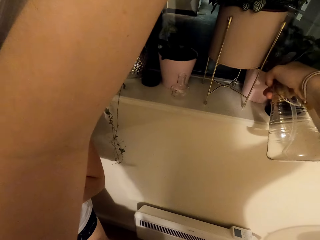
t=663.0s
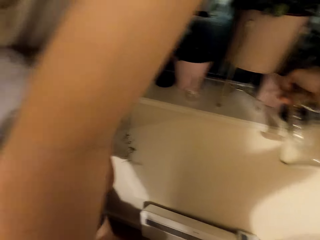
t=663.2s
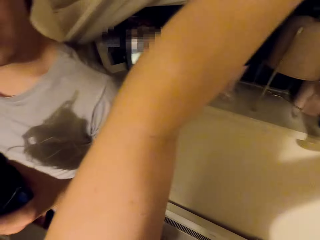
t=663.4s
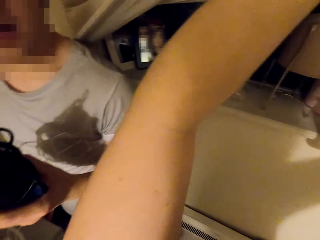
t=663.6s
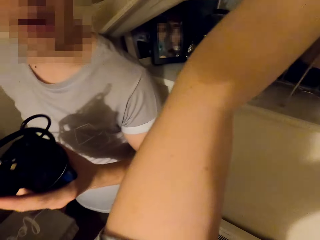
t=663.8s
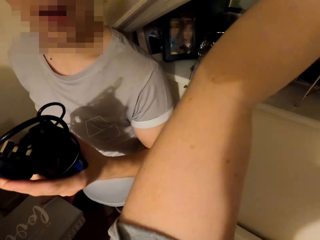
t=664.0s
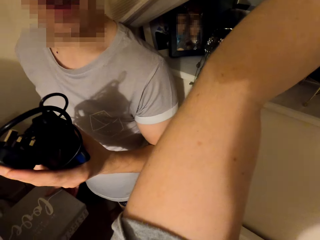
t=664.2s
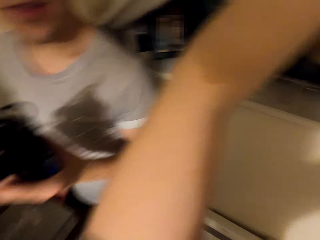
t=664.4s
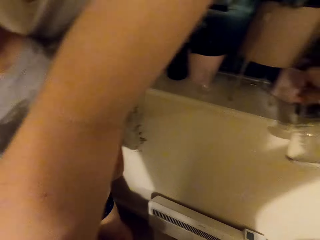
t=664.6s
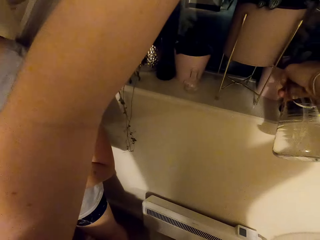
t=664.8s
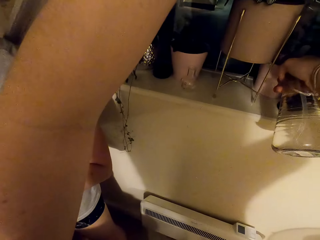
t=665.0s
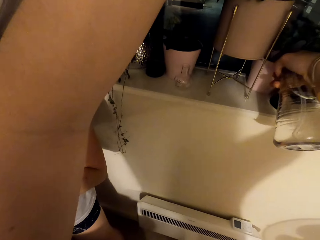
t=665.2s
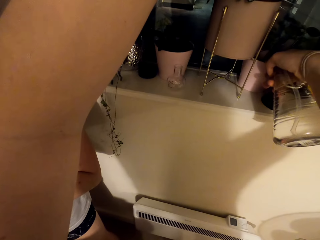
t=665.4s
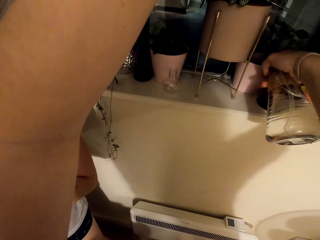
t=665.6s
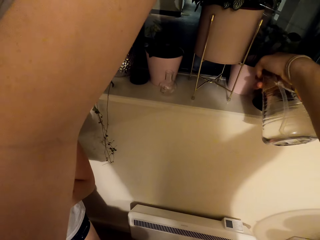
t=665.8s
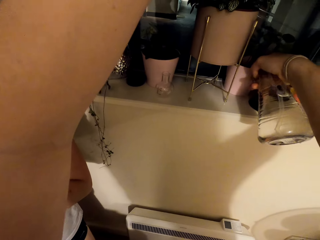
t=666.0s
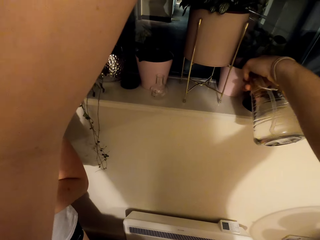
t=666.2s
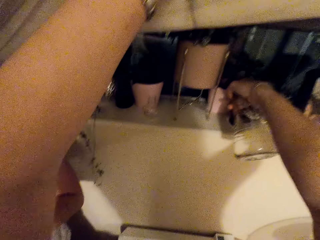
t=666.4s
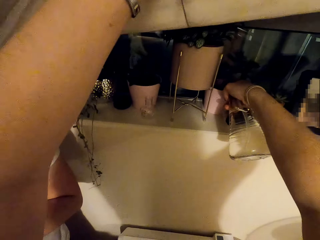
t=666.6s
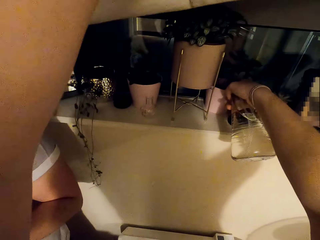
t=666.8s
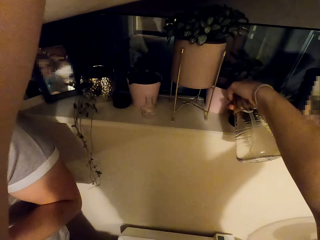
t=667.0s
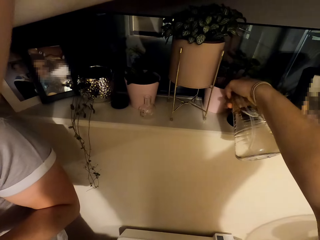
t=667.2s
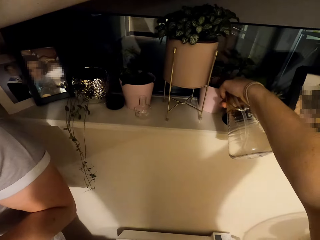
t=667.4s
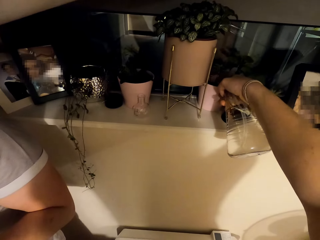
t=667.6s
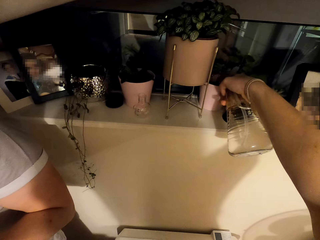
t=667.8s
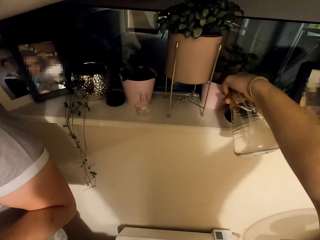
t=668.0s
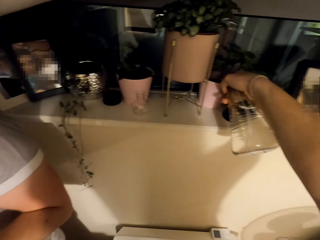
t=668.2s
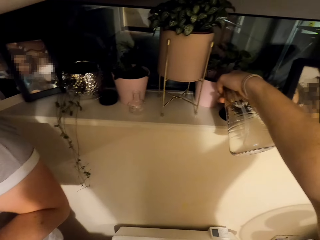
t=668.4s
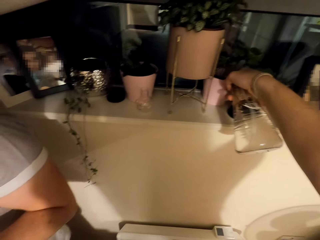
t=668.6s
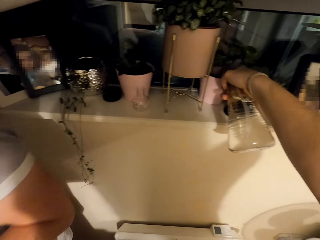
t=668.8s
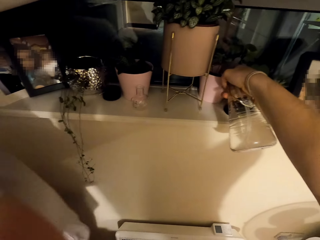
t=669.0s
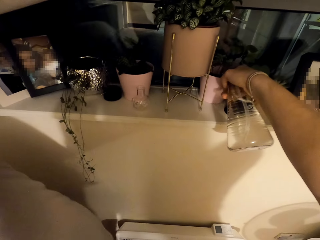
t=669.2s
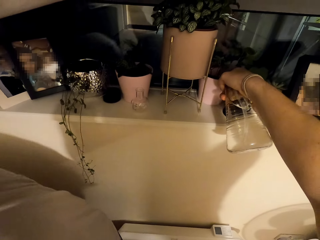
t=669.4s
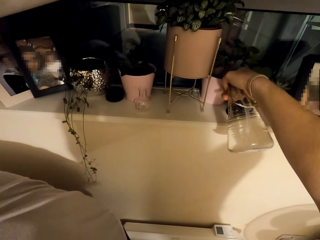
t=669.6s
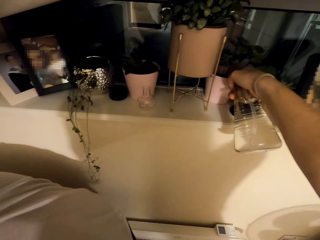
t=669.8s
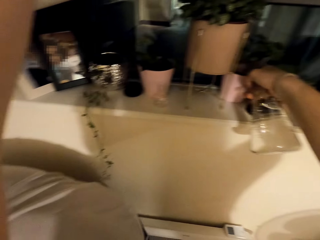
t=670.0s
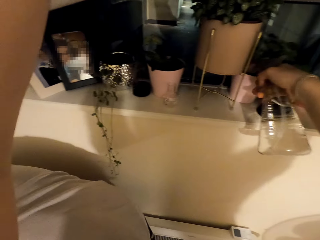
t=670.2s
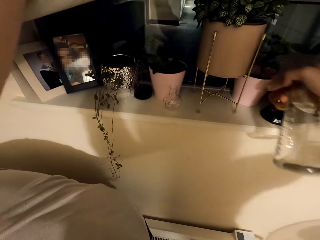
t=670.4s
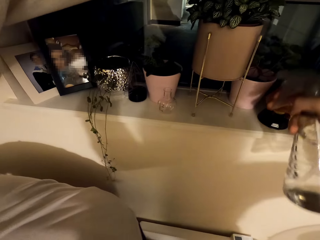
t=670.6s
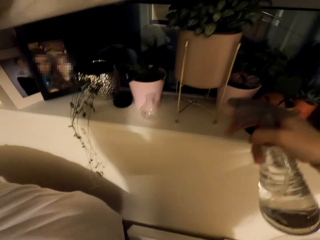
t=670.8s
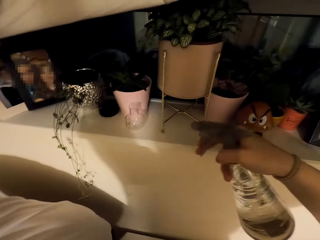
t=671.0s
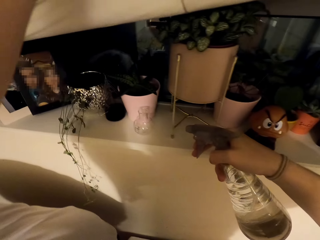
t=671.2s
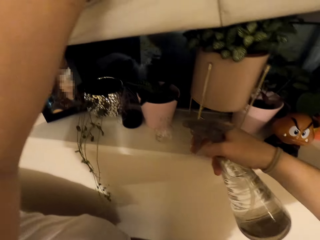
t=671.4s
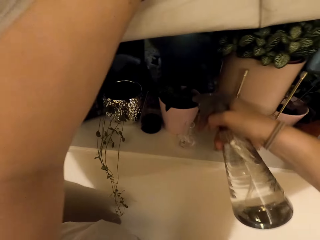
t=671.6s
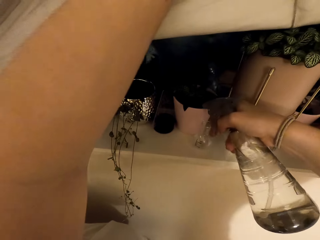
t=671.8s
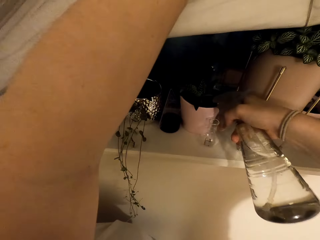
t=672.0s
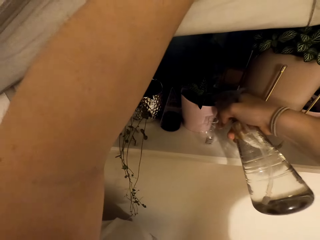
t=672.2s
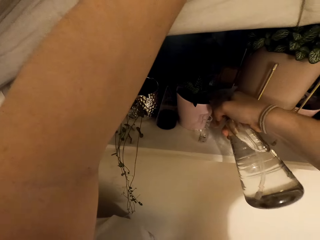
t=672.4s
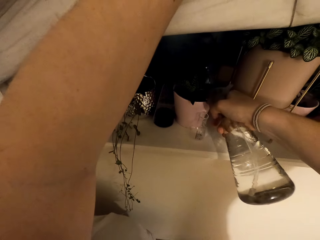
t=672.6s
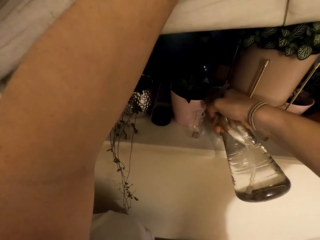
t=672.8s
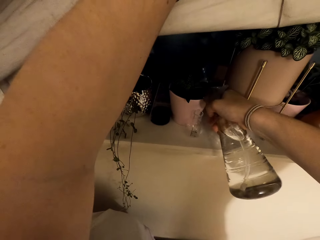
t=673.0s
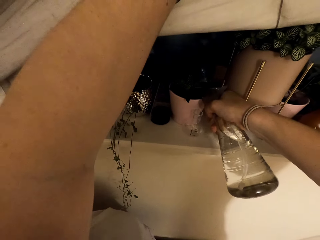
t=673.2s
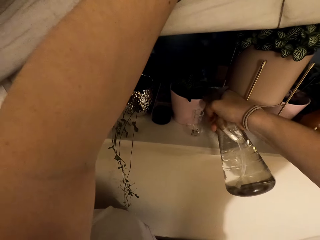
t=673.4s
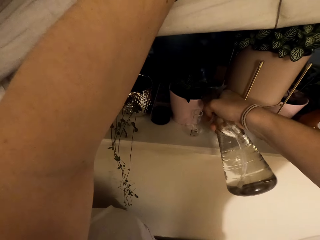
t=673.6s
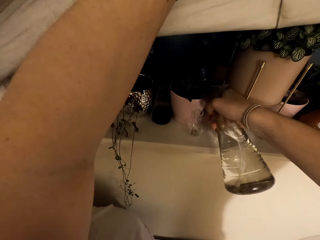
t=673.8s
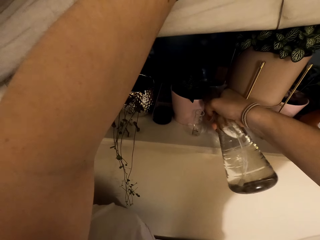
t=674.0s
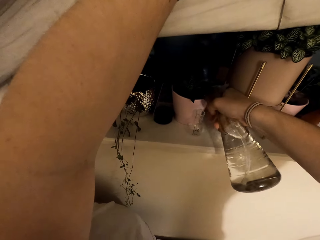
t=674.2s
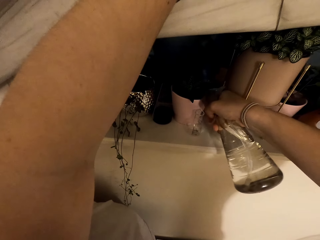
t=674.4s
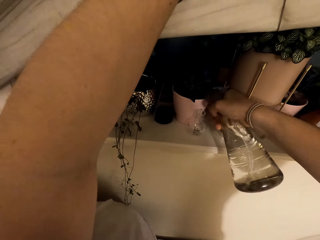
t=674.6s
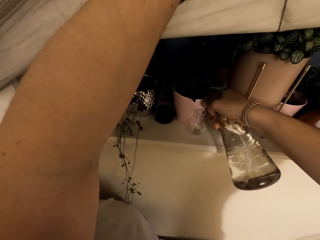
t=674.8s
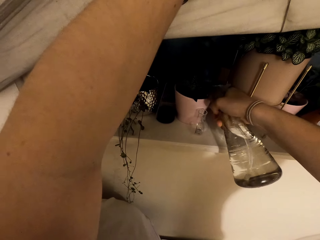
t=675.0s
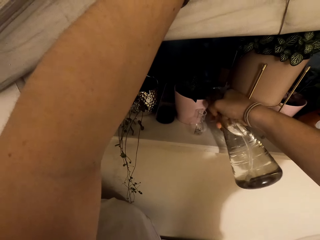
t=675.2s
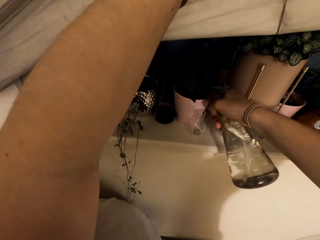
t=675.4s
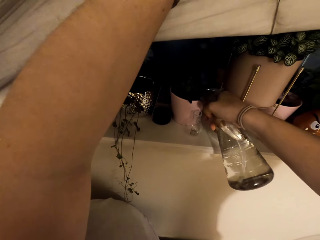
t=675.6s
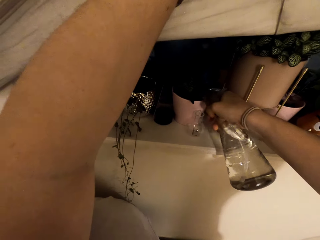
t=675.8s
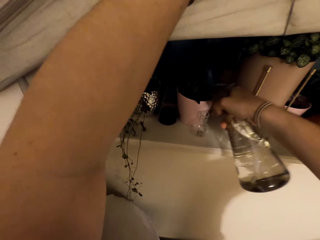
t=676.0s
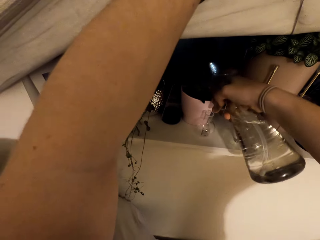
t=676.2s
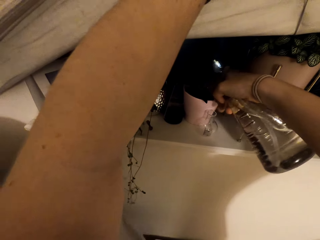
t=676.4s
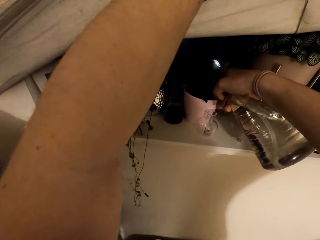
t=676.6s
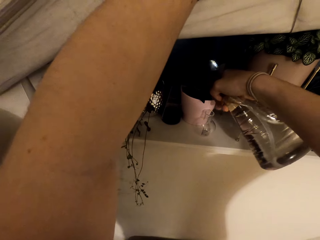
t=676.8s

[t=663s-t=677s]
A man converses with the camera wearer. The camera wearer waters the flower using the spray bottle. They talk to the man. The man converses with the camera wearer. The camera wearer waters the flower using the spray bottle. They move the spray bottle. They water the flower using the spray bottle.

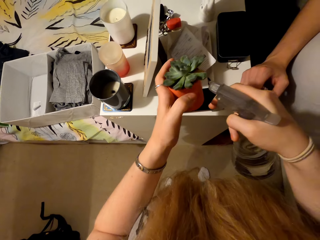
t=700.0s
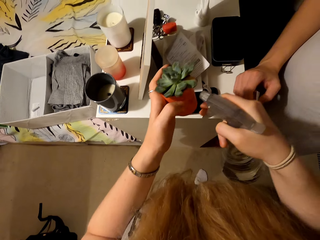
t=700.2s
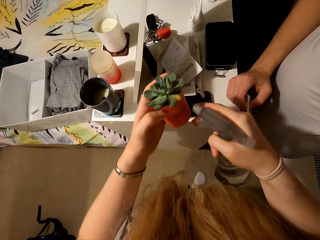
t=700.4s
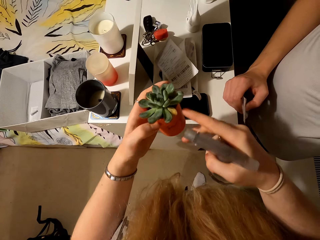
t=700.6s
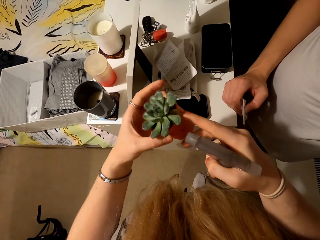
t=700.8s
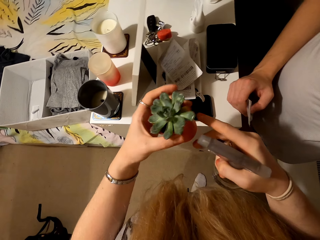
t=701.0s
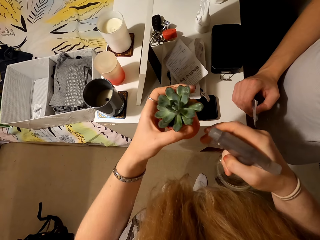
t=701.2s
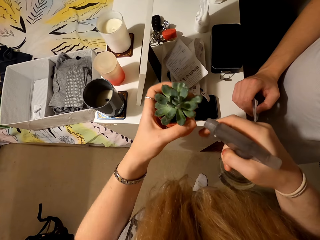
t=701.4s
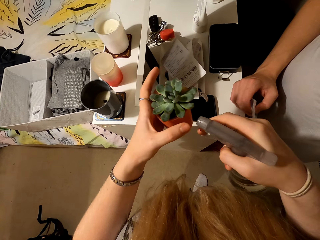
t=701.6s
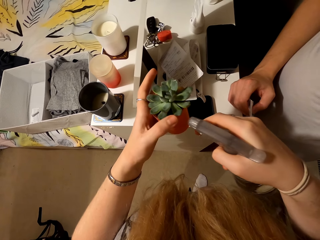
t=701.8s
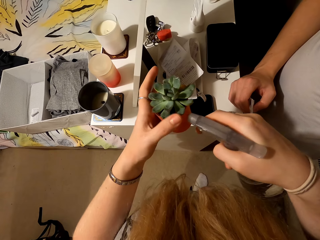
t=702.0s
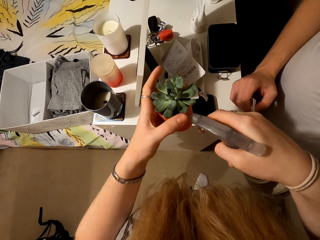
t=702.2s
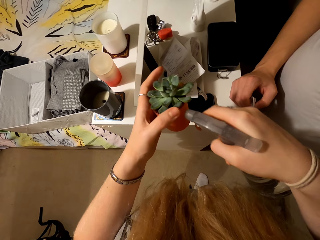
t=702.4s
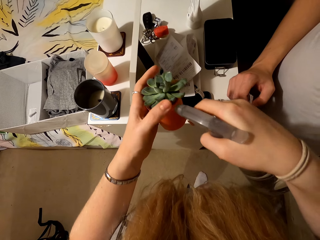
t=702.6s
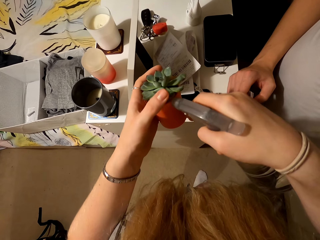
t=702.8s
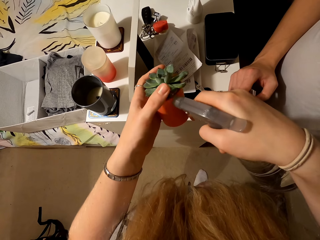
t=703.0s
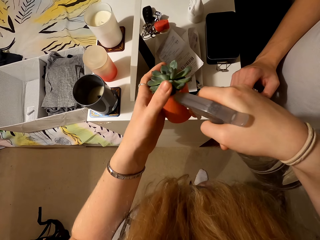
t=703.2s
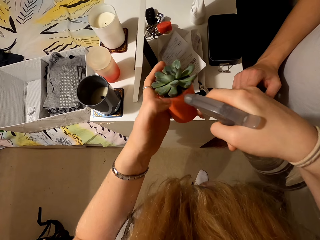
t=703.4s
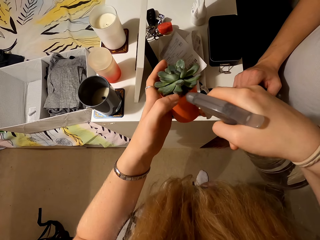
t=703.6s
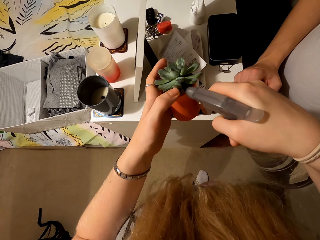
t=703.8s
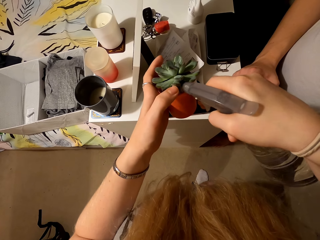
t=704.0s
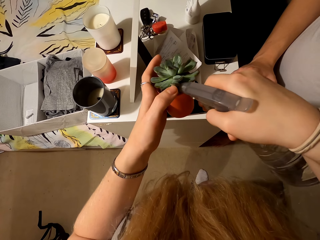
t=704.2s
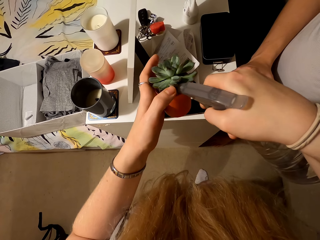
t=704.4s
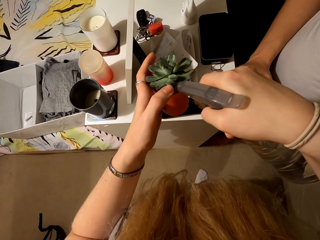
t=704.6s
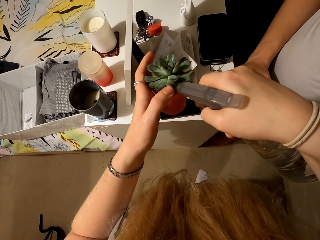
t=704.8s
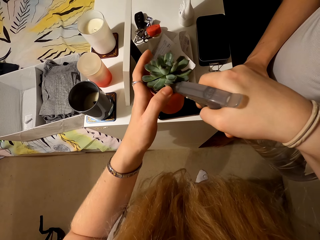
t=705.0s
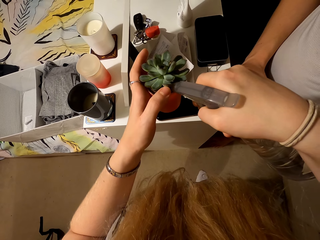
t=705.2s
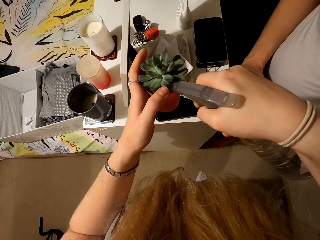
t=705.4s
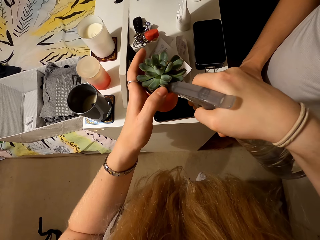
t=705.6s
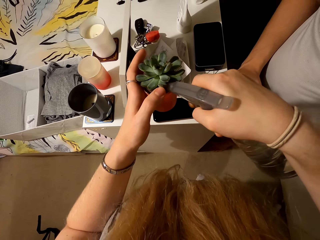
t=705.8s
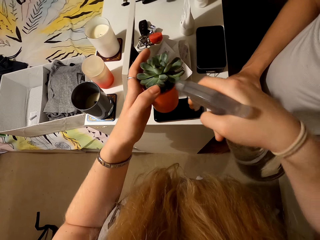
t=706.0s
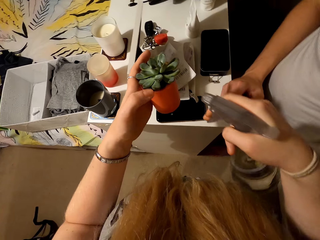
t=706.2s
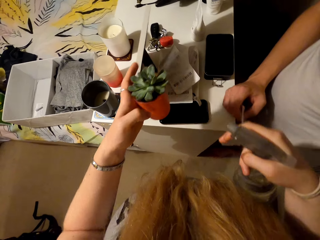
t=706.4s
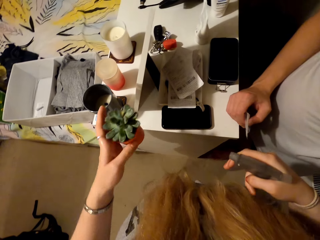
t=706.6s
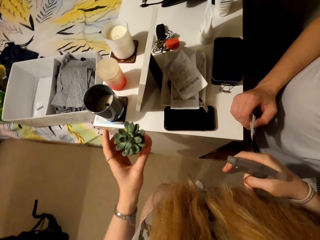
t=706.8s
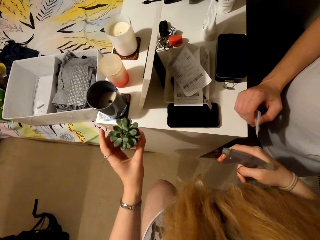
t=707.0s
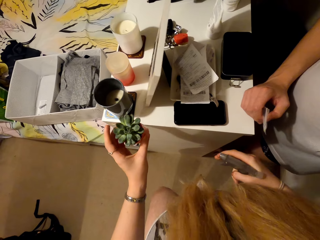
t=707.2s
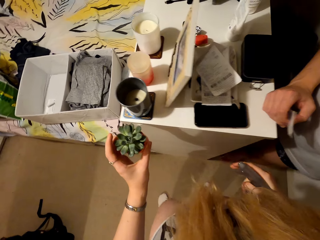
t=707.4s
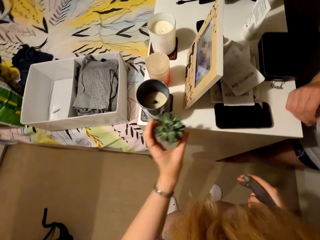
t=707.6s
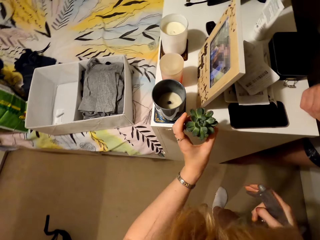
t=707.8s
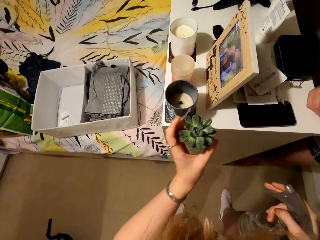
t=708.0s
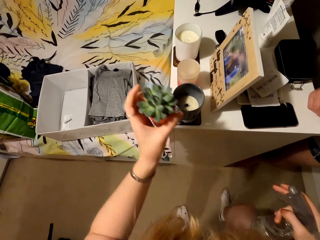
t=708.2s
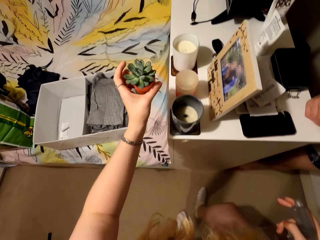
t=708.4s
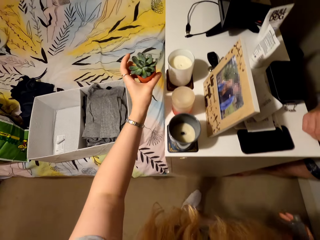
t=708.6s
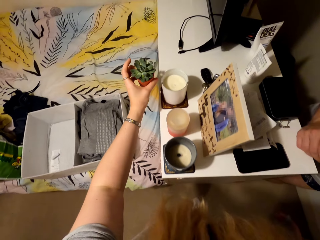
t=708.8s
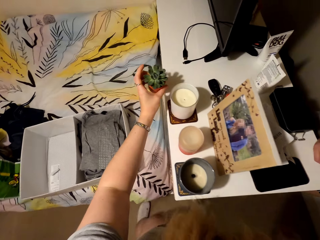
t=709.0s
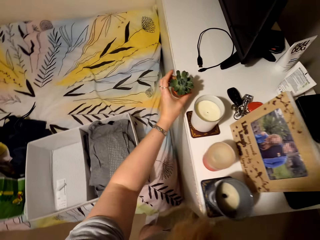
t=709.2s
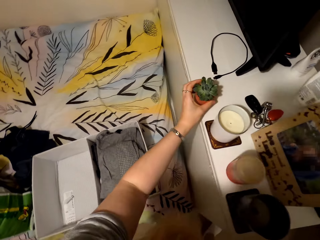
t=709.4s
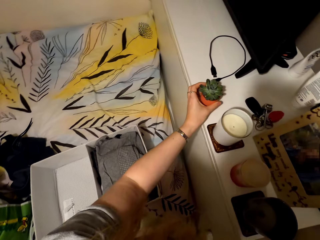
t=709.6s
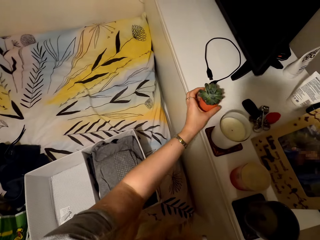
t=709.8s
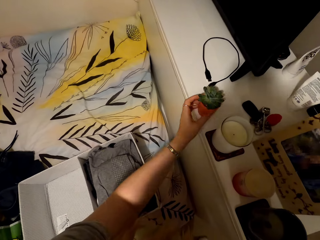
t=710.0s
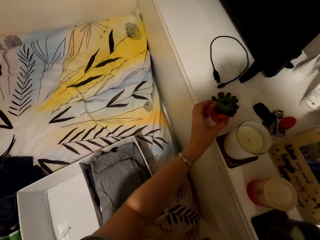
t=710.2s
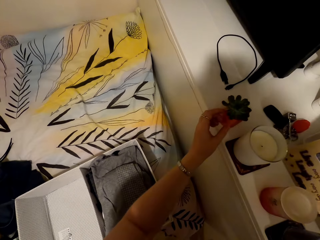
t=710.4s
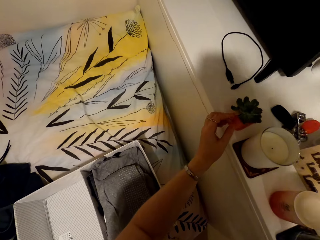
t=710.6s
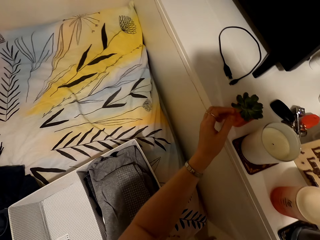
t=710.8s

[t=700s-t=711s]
The camera wearer talks to a man. They move a hand. They talk to the man. The man converses with the camera wearer. The camera wearer waters the flower using the spray bottle. The man talks to the camera wearer. The camera wearer talks to the man. They move their hands. They place the flower pot on the counter.
